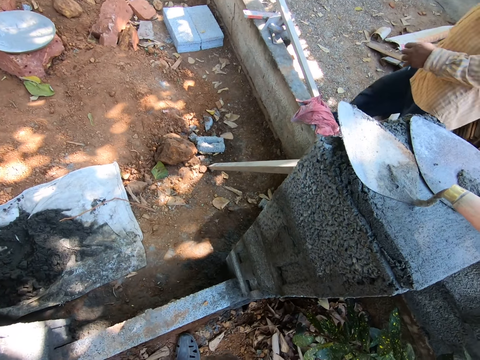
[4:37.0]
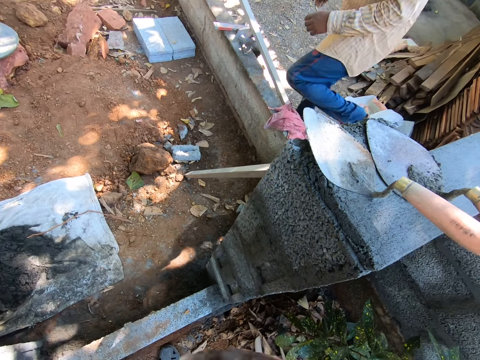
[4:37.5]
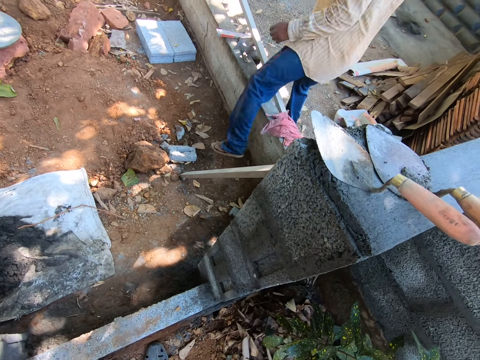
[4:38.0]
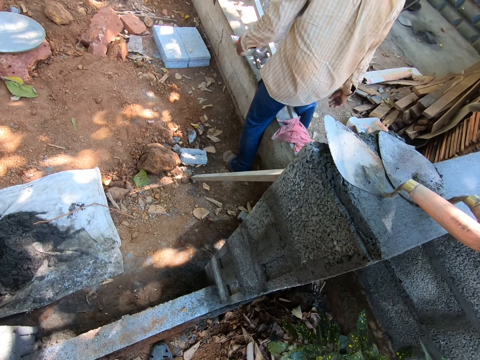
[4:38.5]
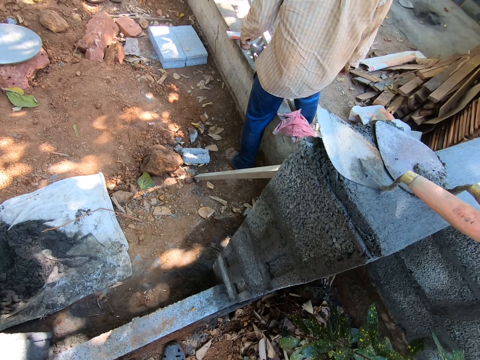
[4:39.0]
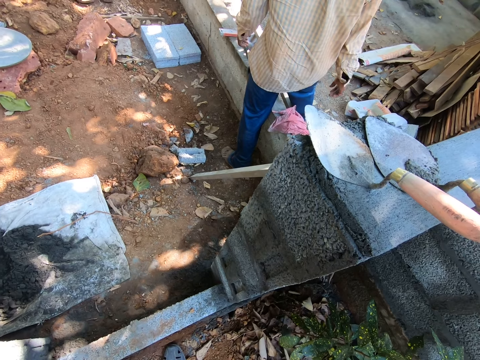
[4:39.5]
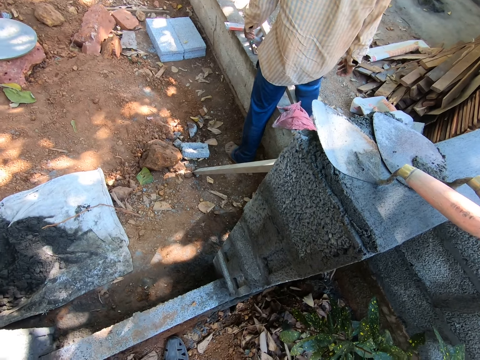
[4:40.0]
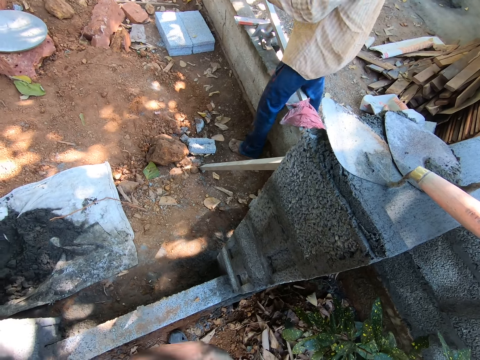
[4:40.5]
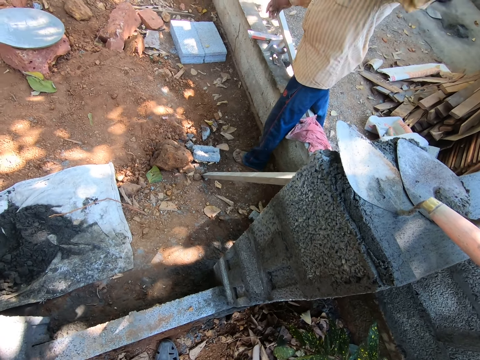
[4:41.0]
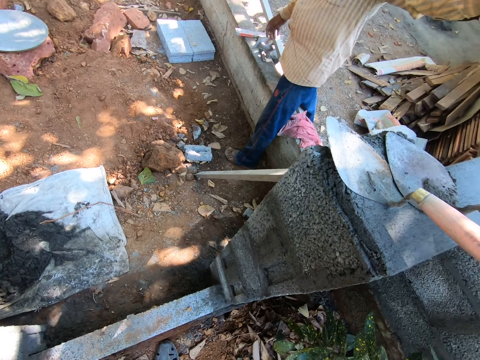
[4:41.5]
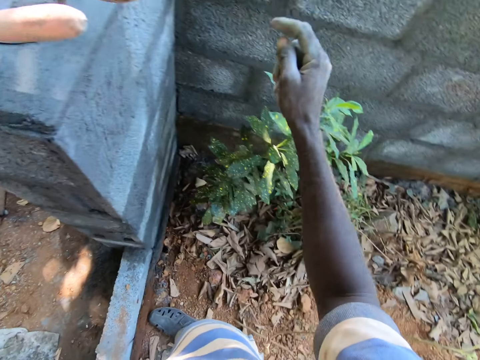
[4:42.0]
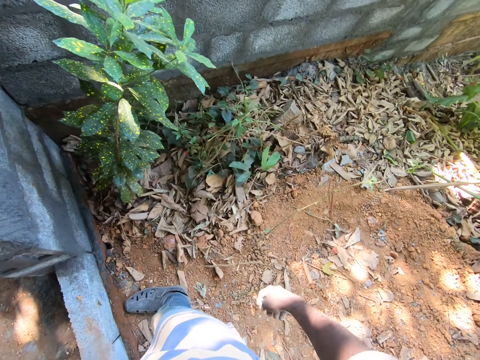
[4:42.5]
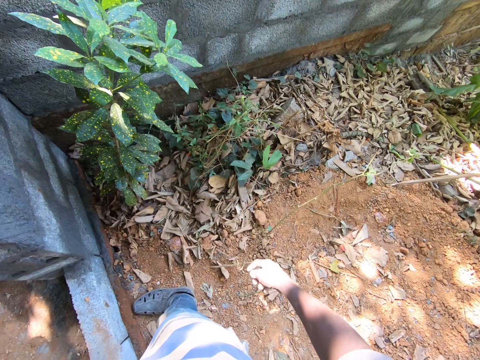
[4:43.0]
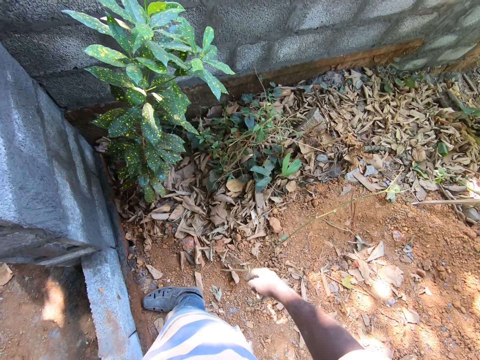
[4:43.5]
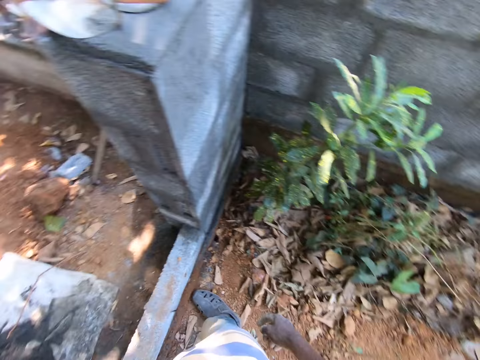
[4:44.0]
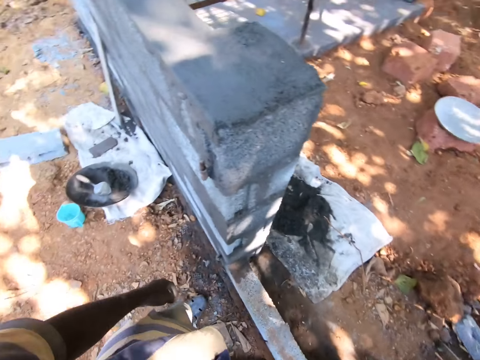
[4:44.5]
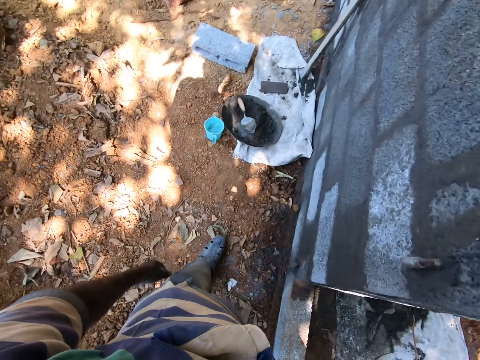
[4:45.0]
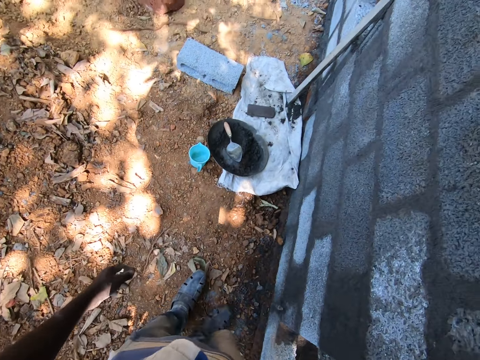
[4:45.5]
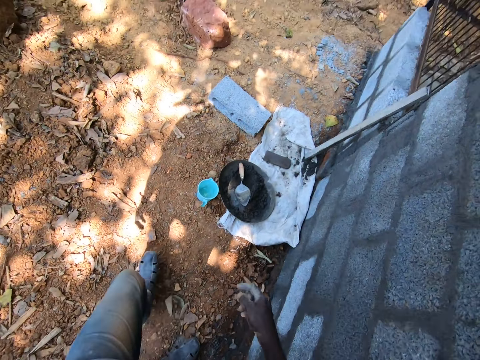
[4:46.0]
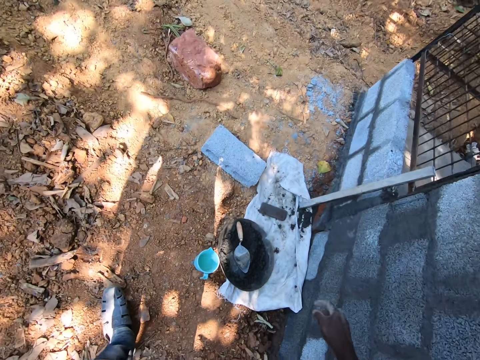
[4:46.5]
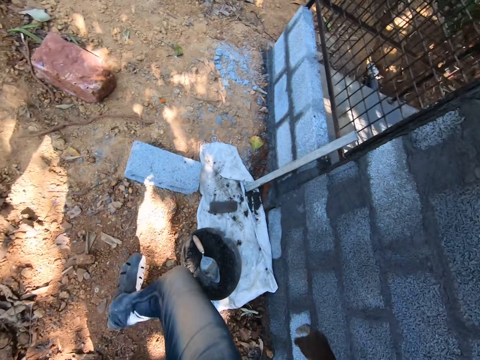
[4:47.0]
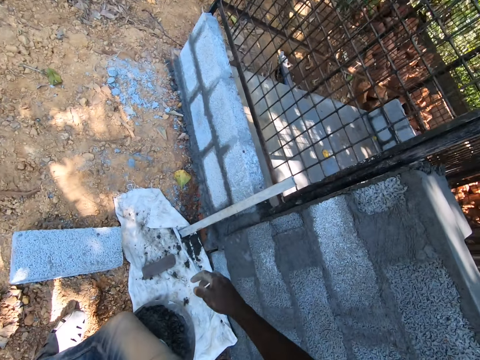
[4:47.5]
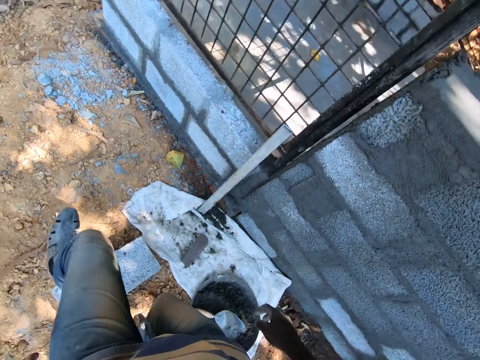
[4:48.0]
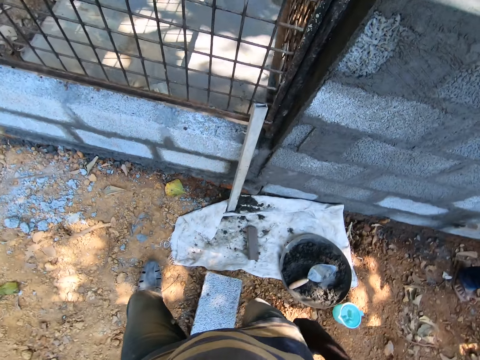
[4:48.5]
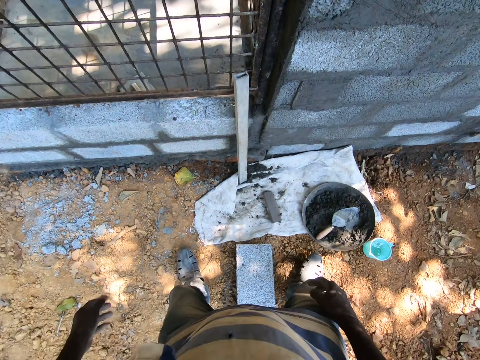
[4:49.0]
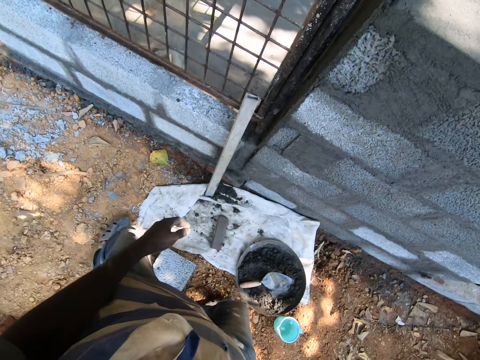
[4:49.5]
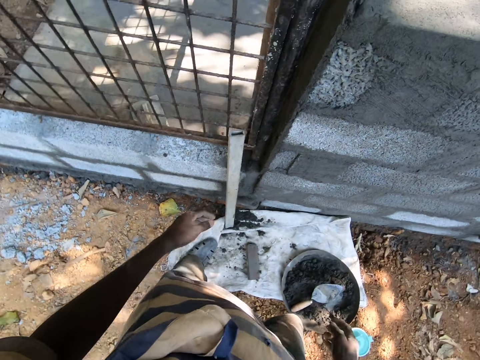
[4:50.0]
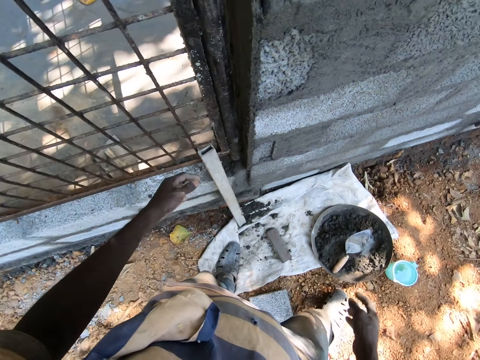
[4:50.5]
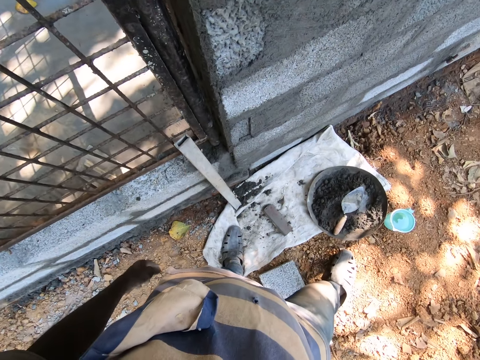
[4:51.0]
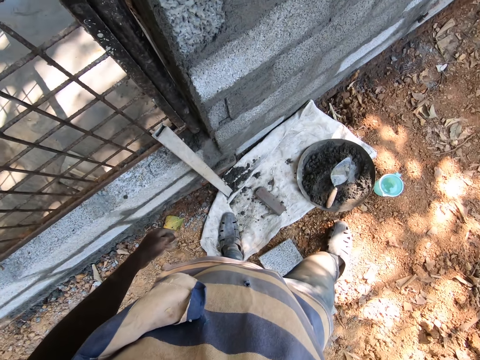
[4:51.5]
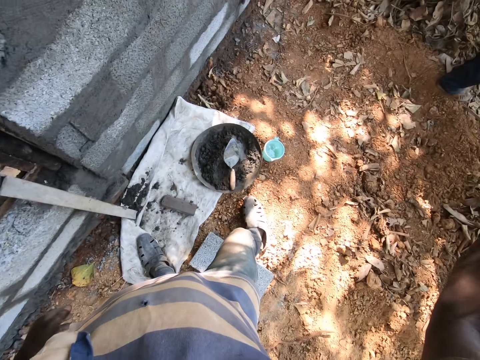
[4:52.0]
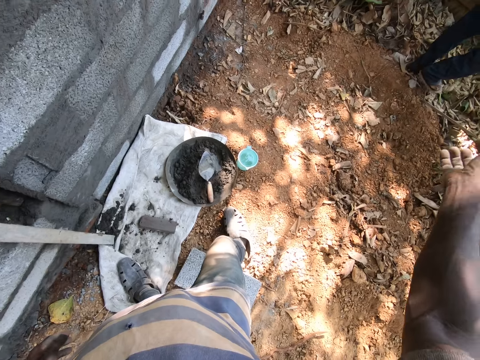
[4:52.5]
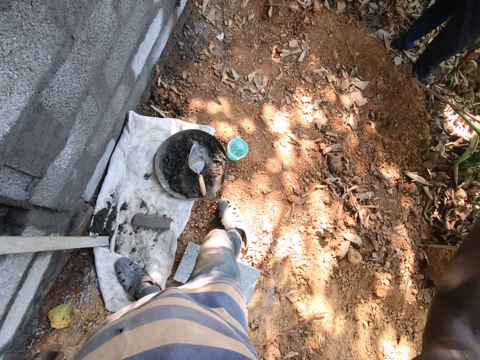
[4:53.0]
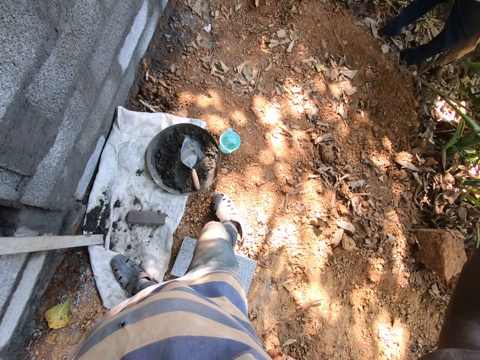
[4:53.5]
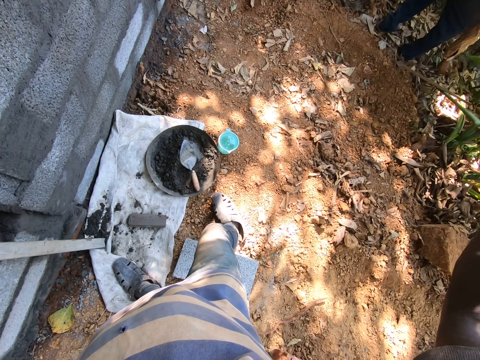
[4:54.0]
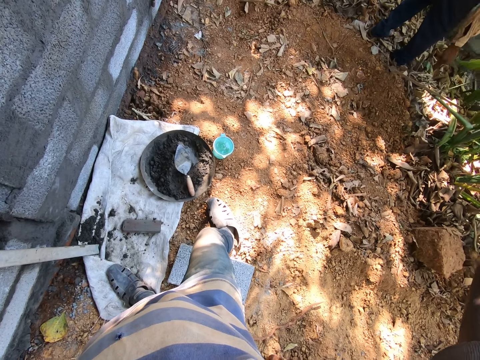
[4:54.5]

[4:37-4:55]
A man walks around the compound. The man lifts his left leg over a concrete block. The man looks around the compound and talks to the camera wearer. The camera wearer looks at the wall. He walks around the compound. He walks around the building site. He points to another man with his right hand. He looks around.

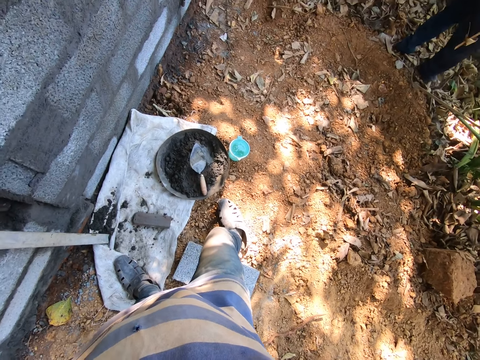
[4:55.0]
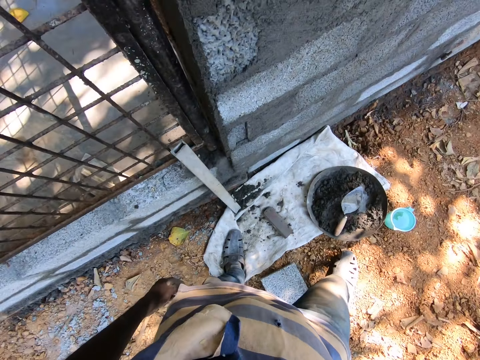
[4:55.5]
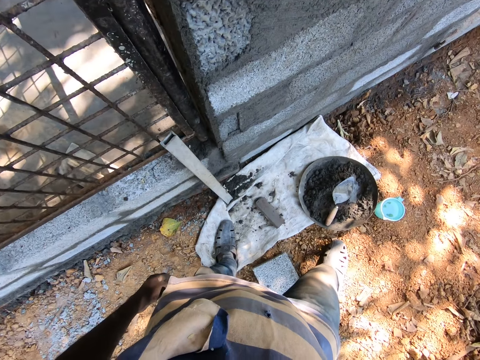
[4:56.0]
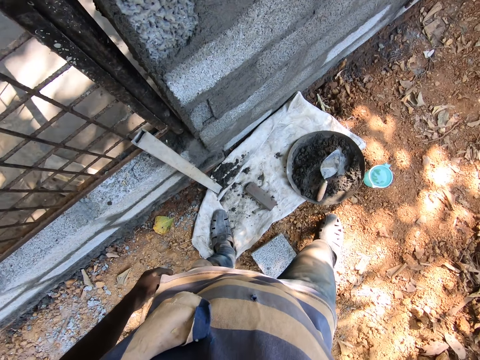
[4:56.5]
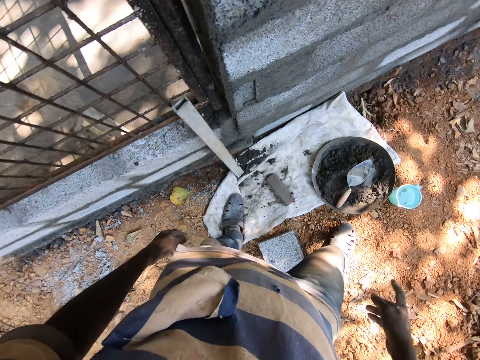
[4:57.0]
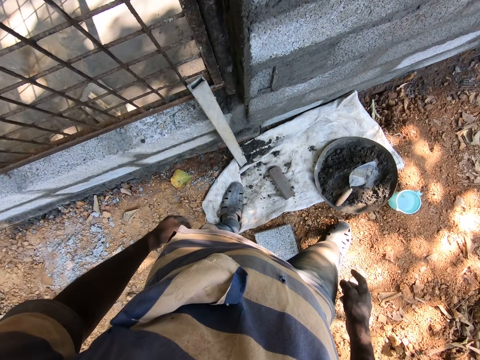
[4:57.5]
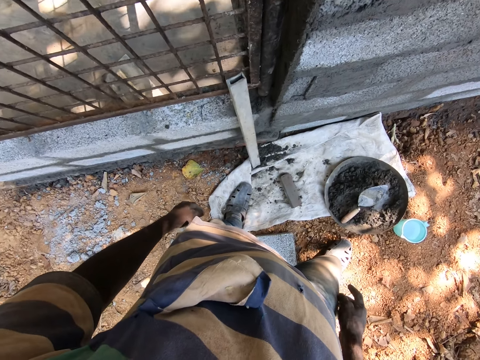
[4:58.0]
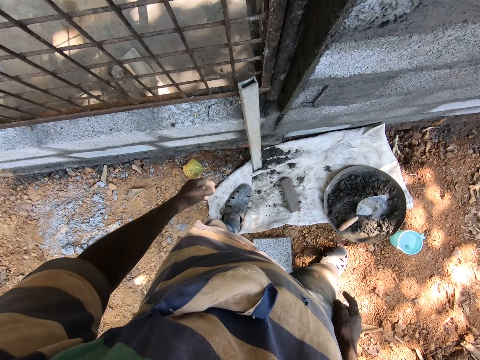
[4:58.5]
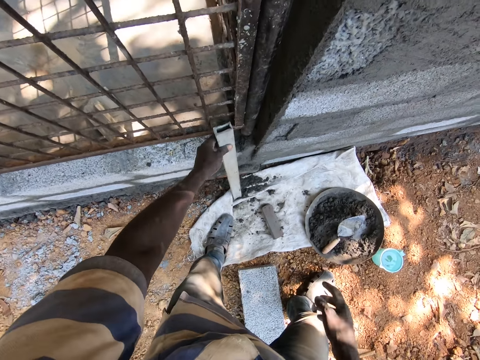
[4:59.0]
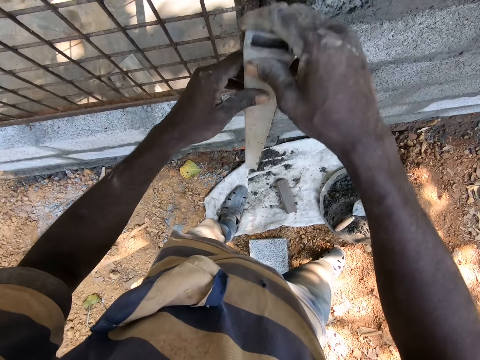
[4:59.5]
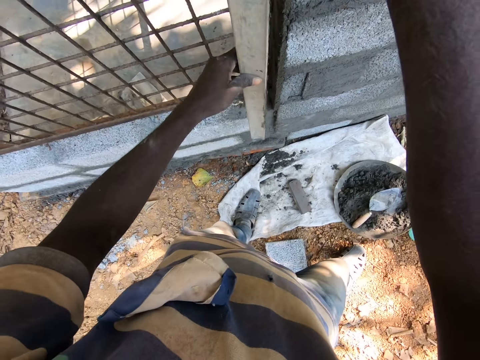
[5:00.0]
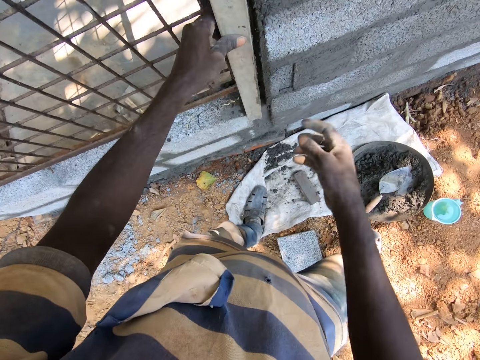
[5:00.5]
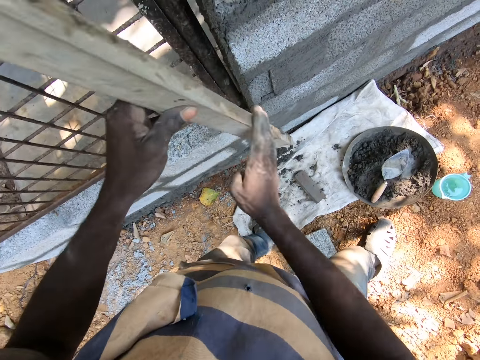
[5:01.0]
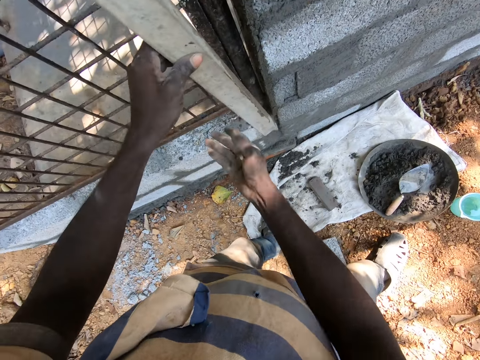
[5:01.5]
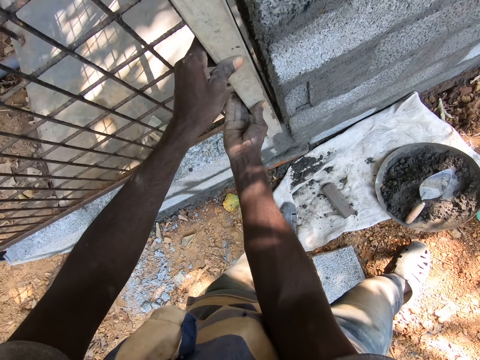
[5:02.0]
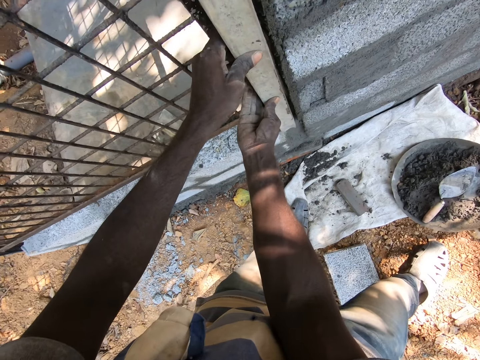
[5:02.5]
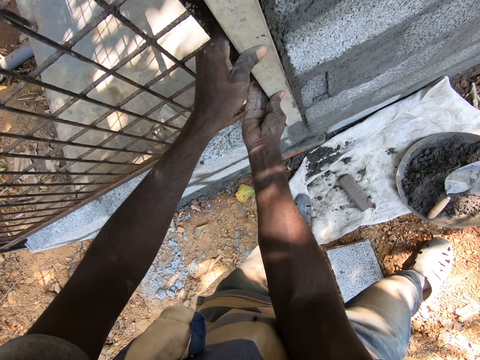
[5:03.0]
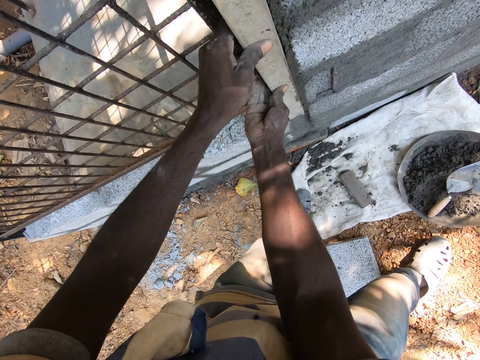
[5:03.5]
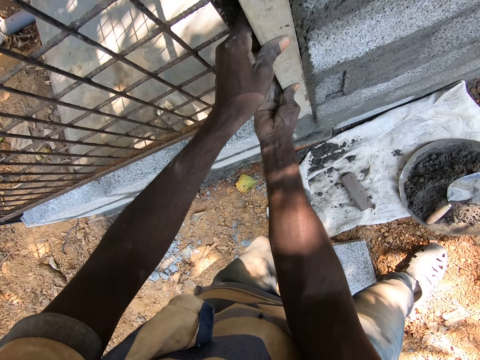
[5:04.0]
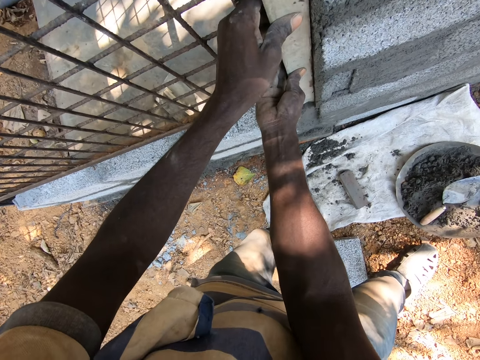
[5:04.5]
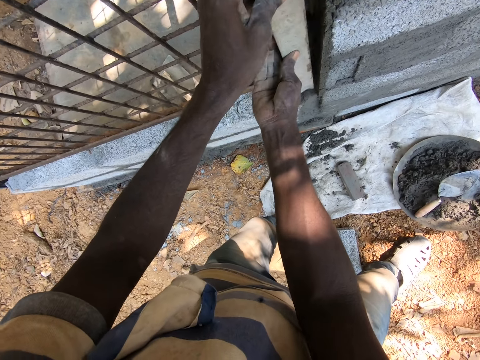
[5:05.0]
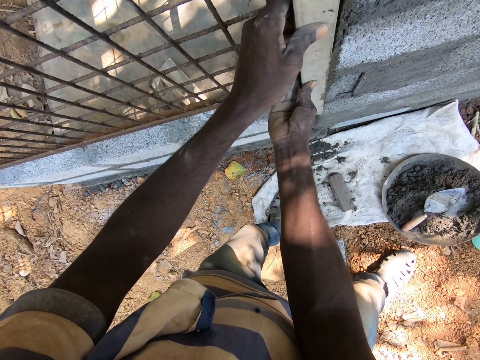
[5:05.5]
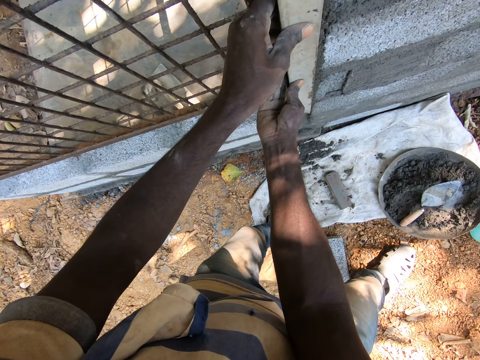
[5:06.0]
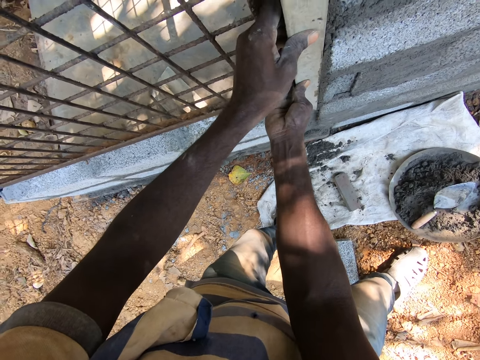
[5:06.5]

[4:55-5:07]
The camera wearer picks up a wooden square stick from the ground with his left hand. He holds the wooden square stick with his hands. He places the wooden square stick against the brick wall with his hands and removes his right hand from the wooden square stick. He dusts the wooden square stick with his right hand. He holds the wooden square stick with his hands. He places the wooden square stick against the brick wall with his hands. He smoothens the brick wall with the wooden square stick in his hands.
